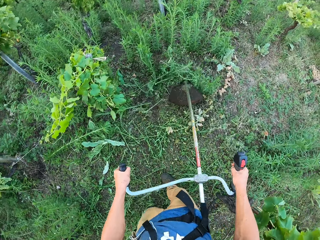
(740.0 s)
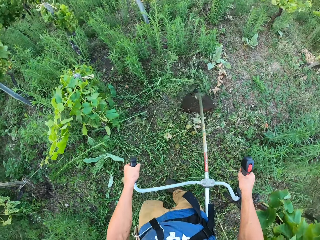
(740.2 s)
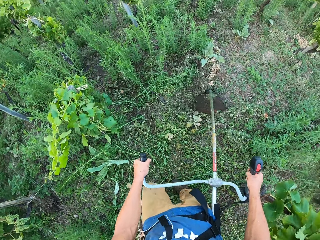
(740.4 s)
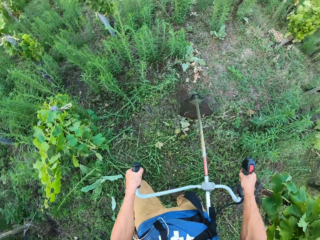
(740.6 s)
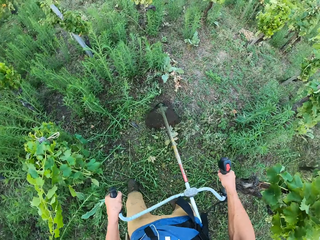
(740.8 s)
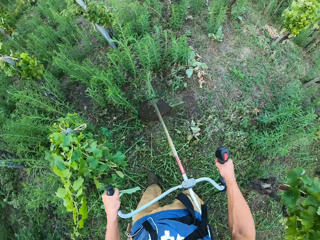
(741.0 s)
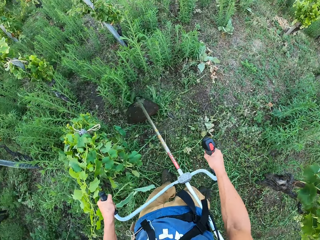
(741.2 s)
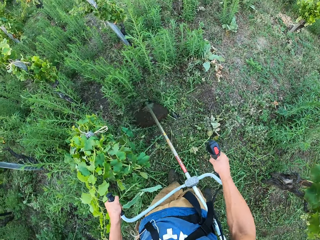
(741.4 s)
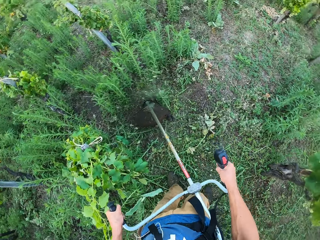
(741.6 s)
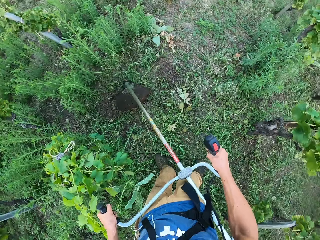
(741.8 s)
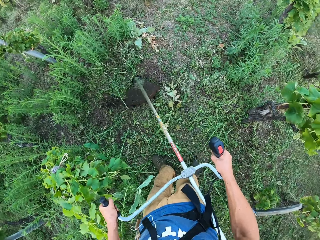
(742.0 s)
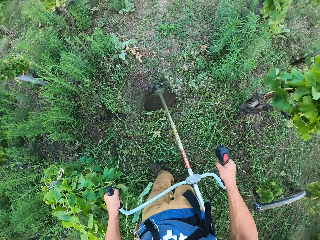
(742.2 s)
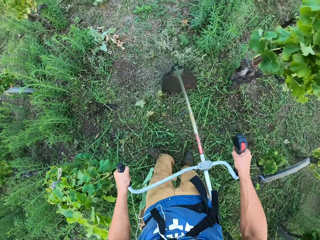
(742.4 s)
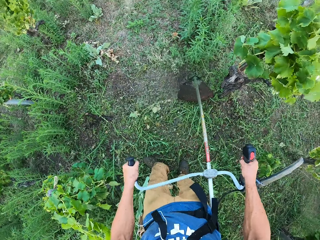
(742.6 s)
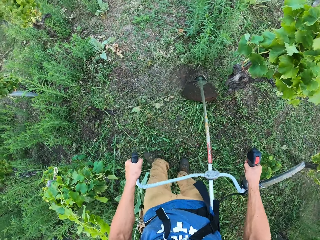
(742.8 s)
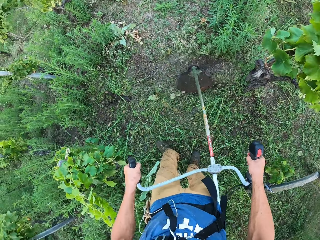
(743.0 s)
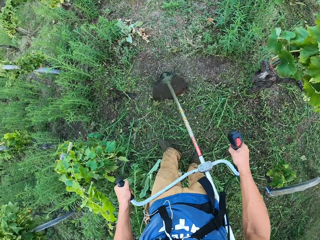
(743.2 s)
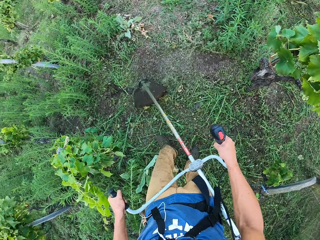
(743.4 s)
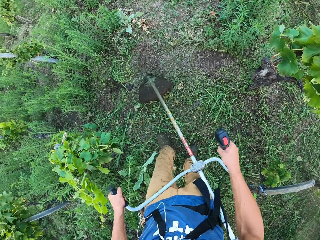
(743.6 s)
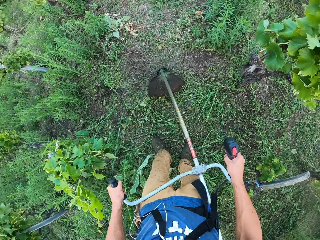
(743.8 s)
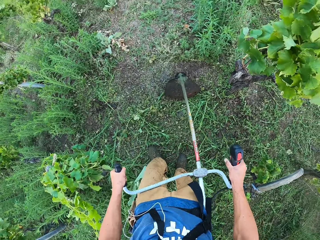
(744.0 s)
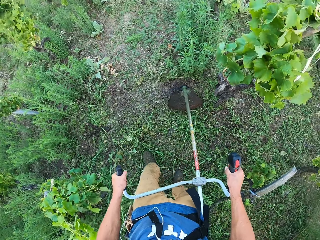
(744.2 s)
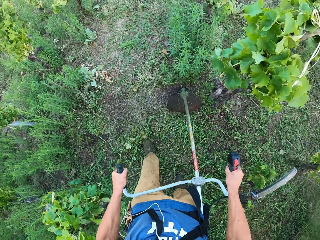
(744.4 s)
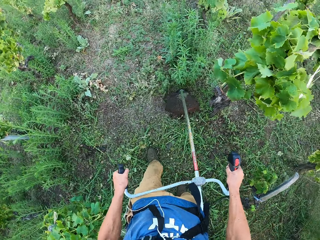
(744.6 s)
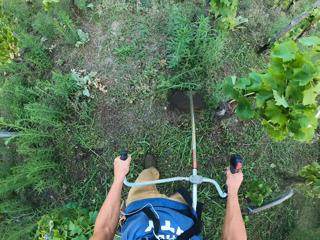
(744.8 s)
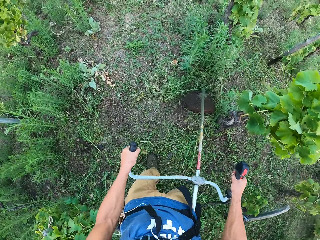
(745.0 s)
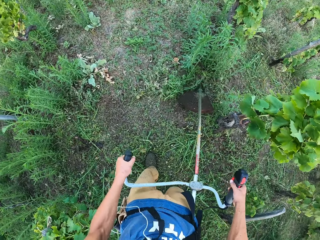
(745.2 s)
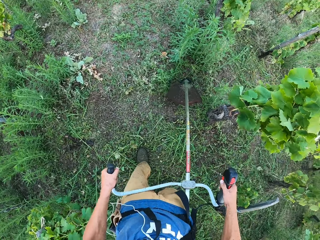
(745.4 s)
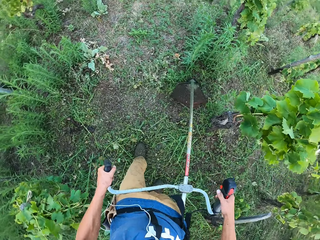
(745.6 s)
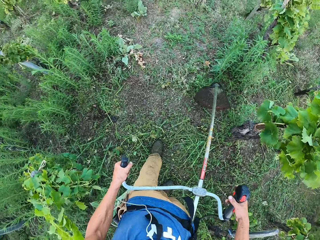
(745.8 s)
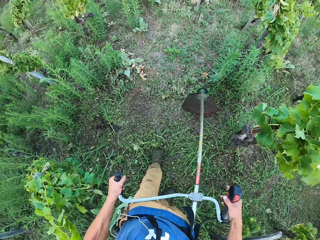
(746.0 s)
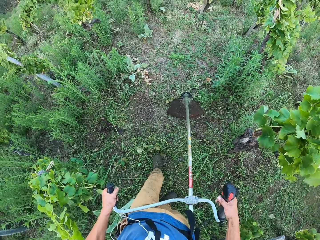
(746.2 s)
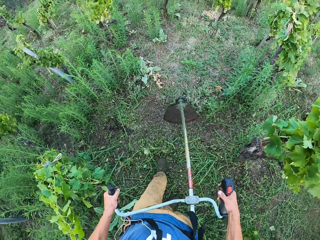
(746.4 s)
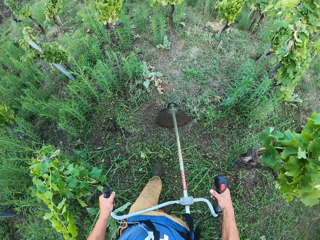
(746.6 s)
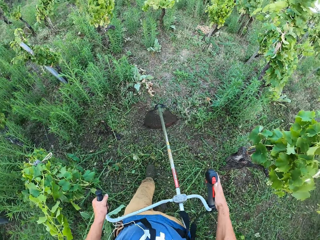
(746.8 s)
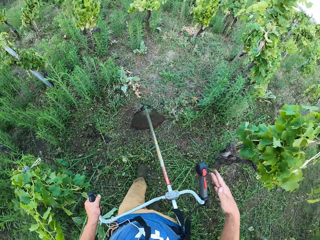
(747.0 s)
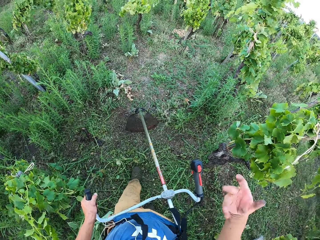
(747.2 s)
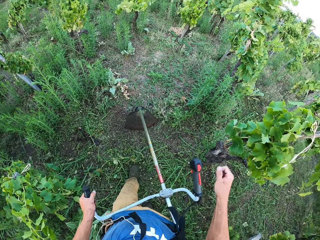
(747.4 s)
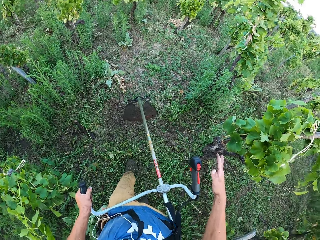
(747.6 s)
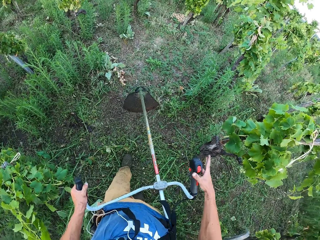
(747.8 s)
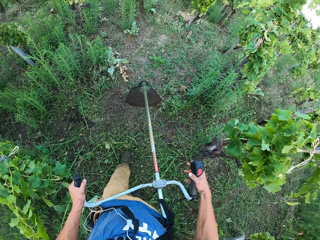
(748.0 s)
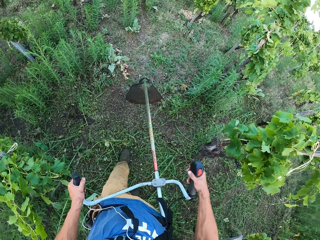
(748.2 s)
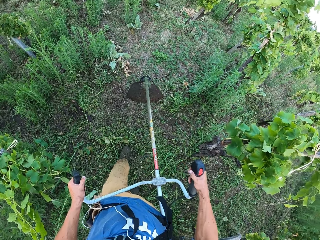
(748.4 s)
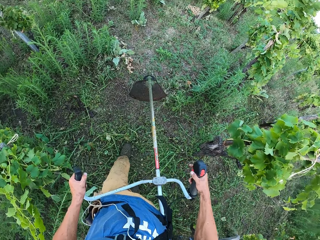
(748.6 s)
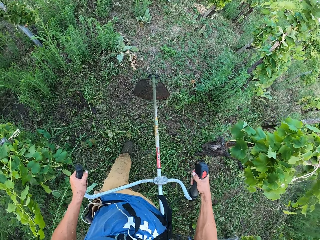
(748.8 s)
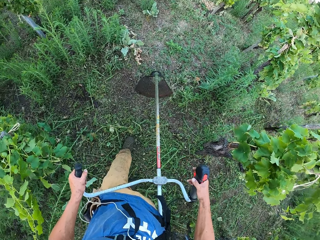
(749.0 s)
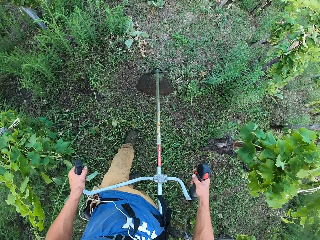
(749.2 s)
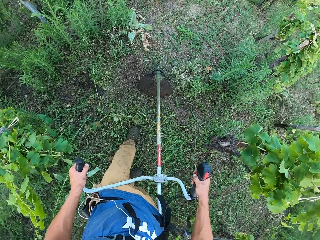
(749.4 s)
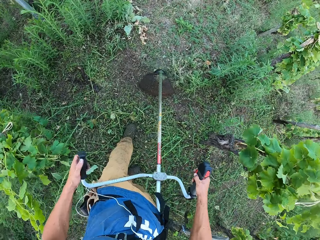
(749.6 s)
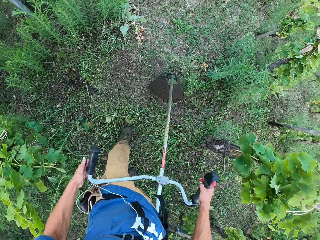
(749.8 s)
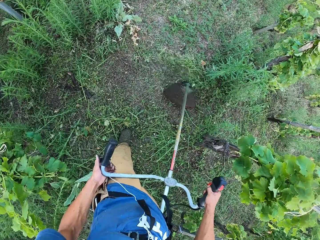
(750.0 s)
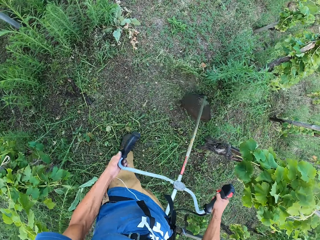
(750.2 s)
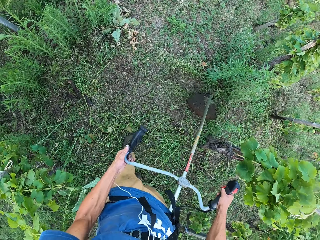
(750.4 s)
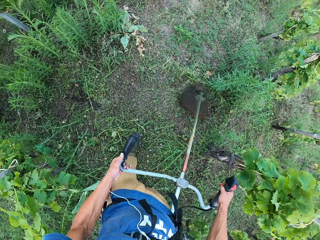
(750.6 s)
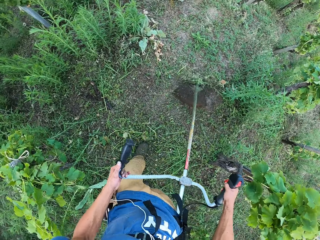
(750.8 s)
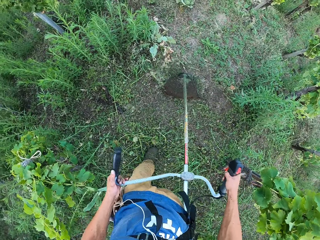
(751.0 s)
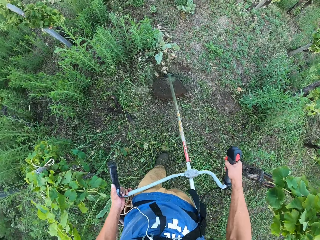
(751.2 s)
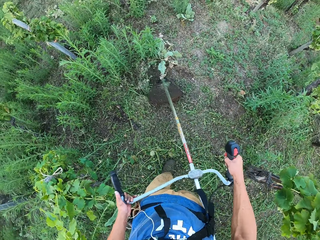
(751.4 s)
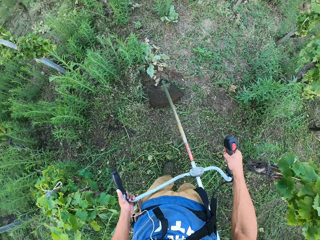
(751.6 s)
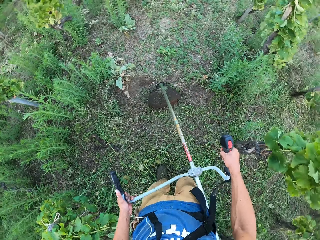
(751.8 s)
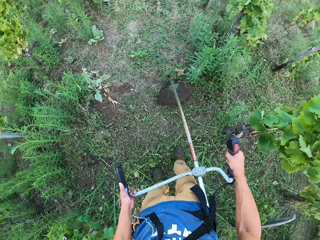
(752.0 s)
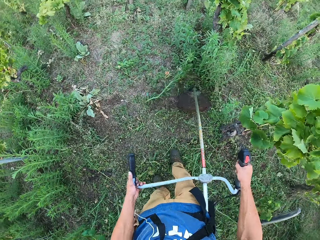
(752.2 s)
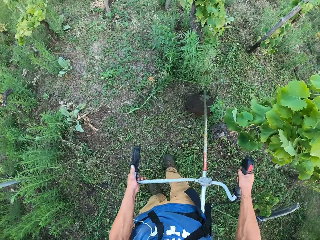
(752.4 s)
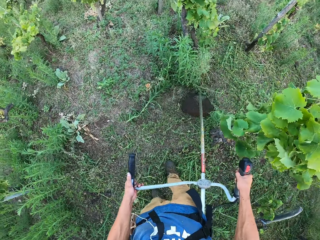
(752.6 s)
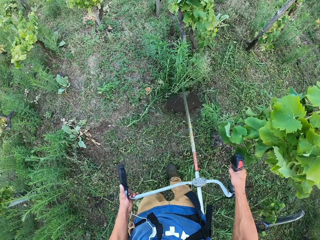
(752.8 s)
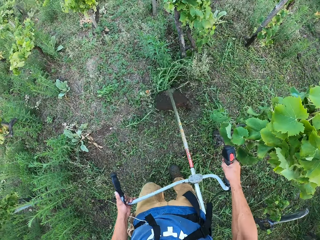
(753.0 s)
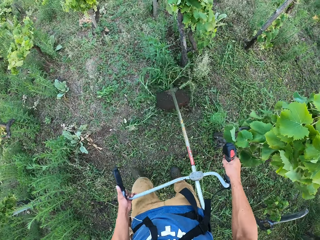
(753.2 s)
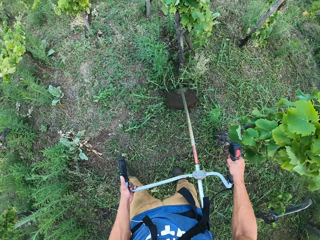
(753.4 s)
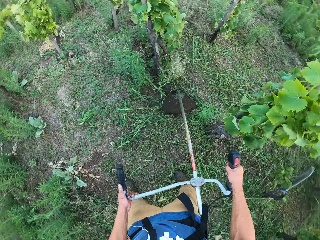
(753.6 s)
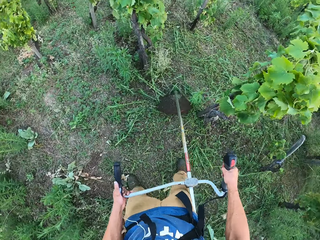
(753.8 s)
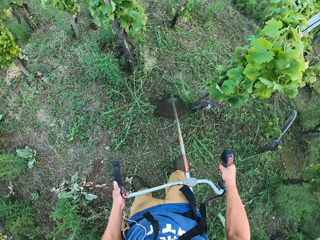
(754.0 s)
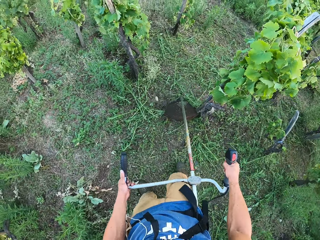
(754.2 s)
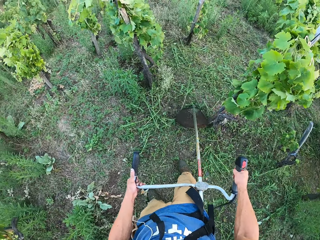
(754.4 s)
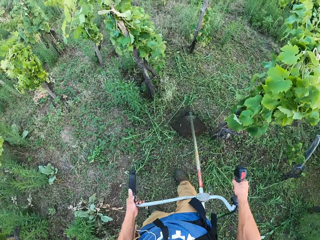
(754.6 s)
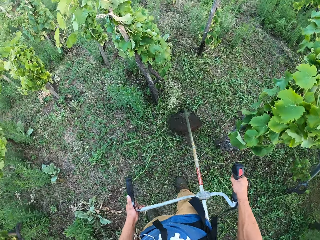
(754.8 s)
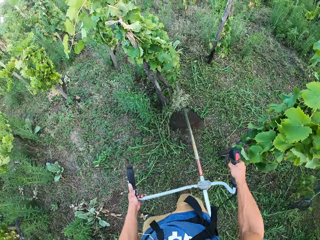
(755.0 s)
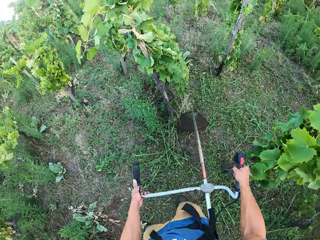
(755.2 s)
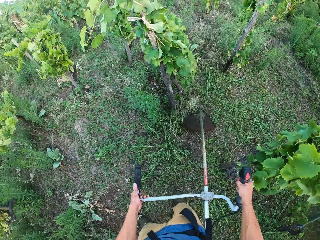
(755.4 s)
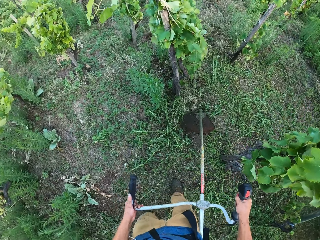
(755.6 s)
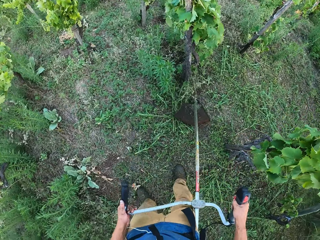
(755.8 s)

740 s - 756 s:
The camera wearer releases his right hand from the handle of the machine. He holds back the handle of the machine with his right hand. He cuts the grasses with the machine.

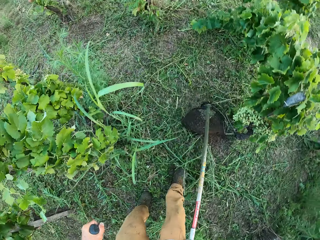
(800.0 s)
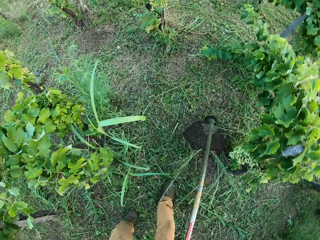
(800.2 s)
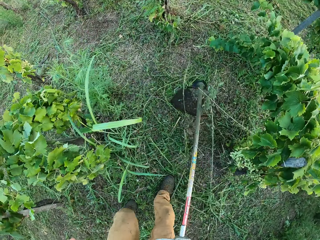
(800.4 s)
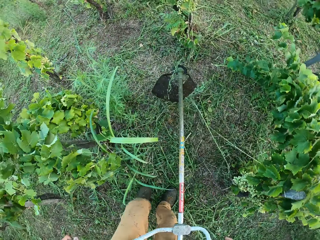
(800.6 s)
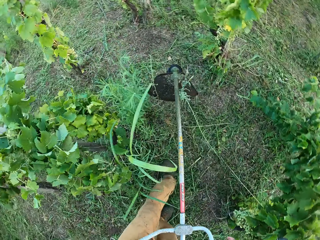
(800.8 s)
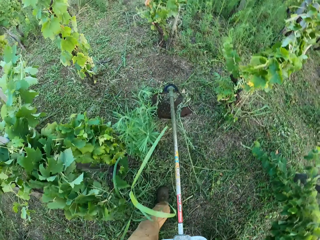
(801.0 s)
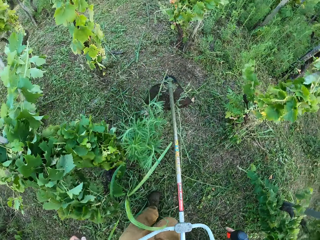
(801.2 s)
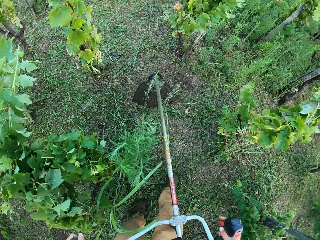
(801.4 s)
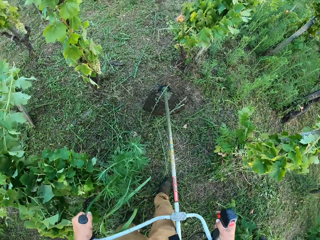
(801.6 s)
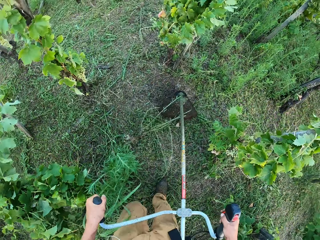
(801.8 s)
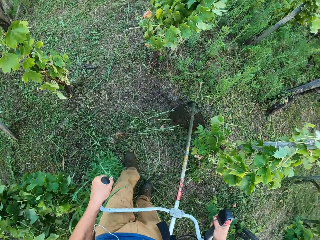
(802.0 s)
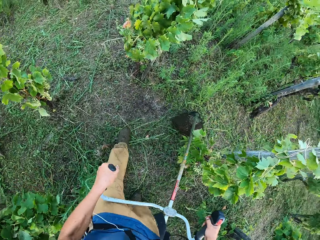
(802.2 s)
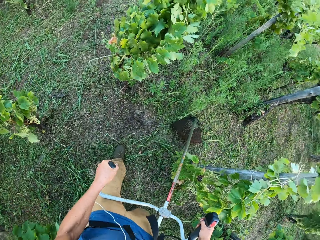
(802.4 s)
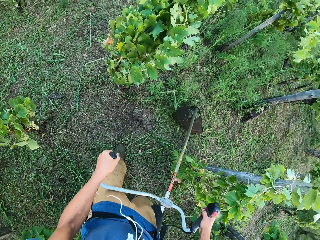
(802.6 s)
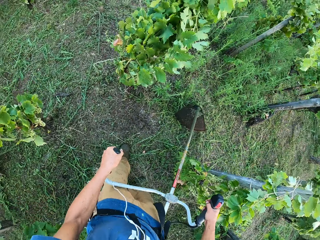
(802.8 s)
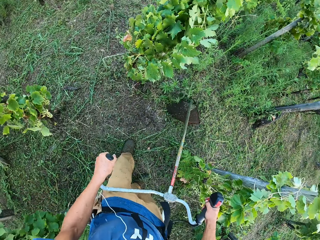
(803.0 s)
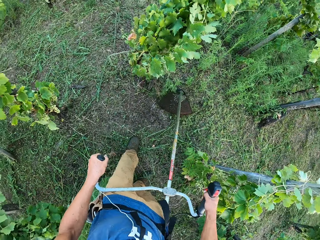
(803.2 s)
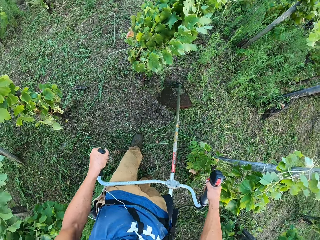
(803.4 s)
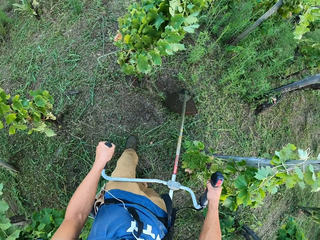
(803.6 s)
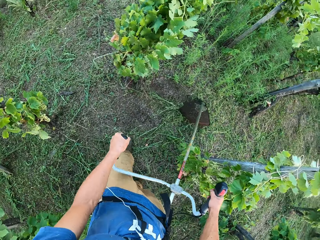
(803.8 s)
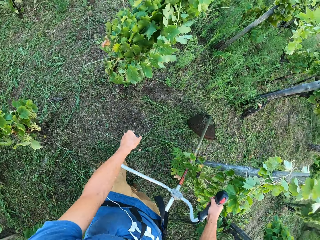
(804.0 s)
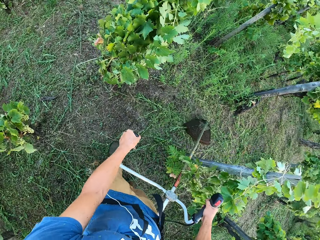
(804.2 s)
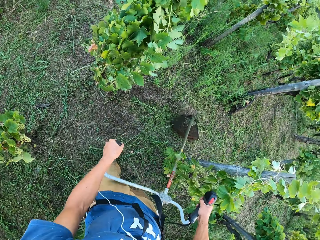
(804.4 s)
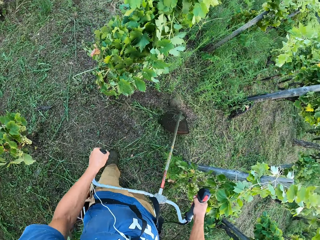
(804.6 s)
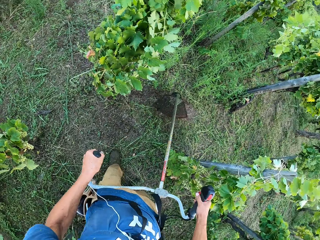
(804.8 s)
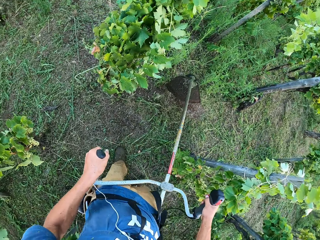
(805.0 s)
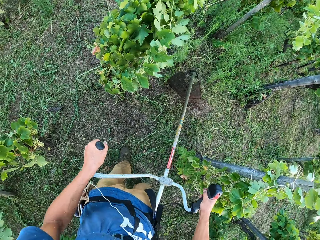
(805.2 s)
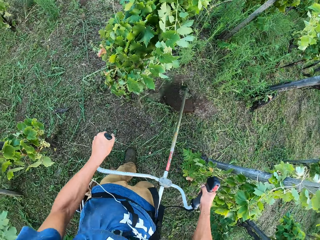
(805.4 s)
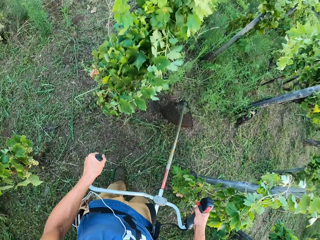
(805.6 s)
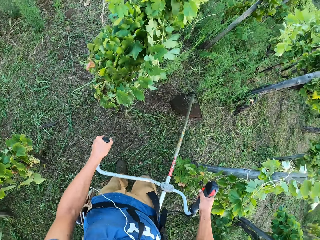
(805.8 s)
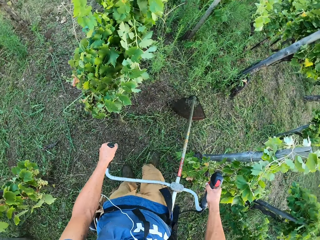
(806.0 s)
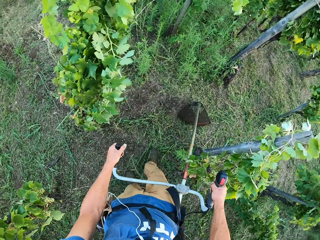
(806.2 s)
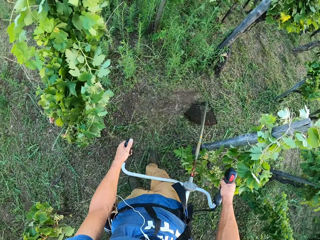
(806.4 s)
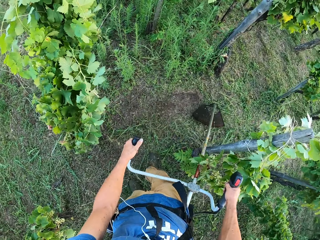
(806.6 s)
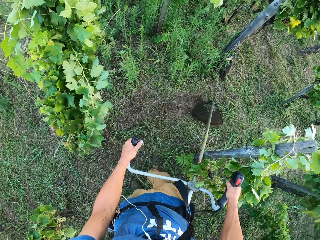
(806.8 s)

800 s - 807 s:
The camera wearer moves left with the grass cutting machine. They cut the grasses with the machine. They hit the blade of the machine on the ground.
